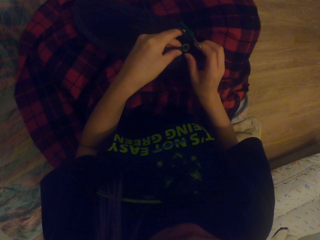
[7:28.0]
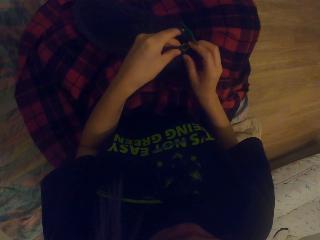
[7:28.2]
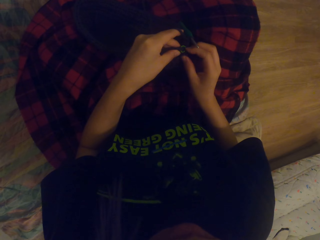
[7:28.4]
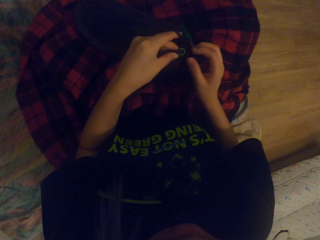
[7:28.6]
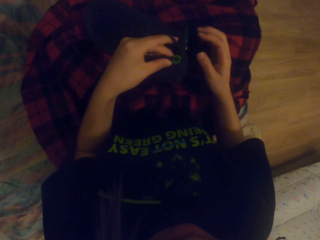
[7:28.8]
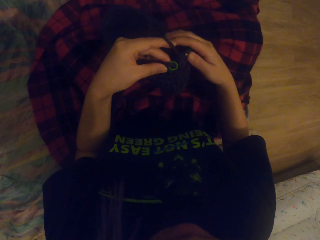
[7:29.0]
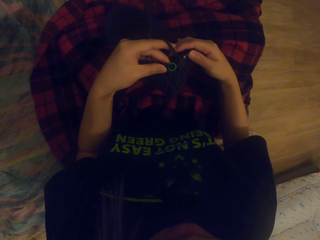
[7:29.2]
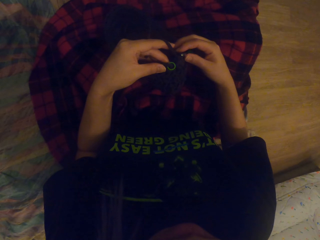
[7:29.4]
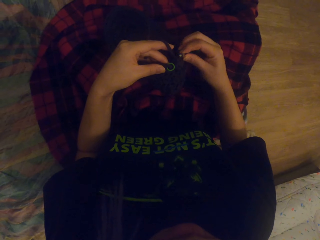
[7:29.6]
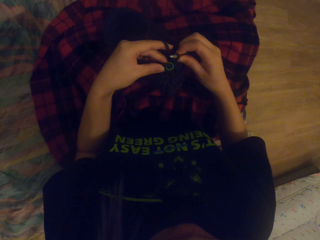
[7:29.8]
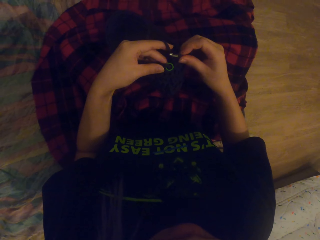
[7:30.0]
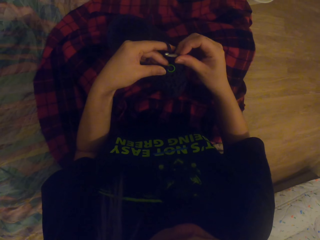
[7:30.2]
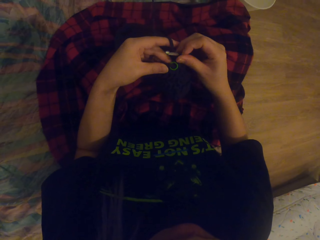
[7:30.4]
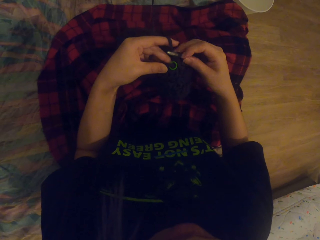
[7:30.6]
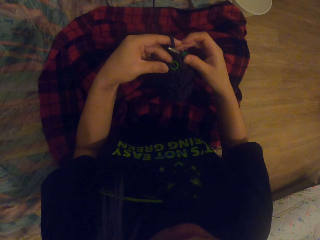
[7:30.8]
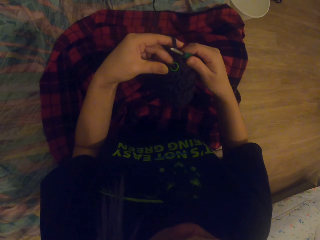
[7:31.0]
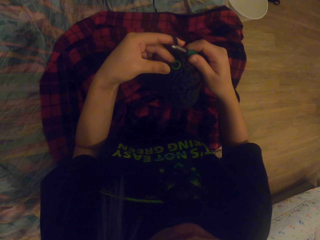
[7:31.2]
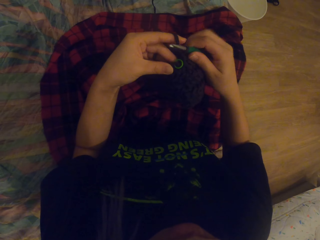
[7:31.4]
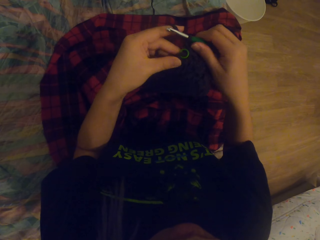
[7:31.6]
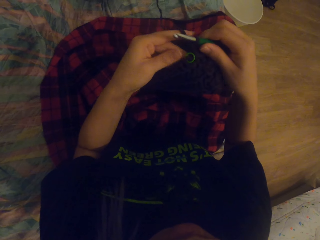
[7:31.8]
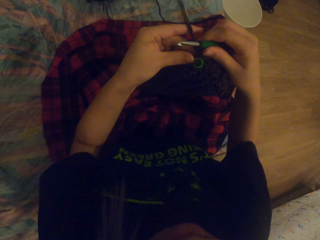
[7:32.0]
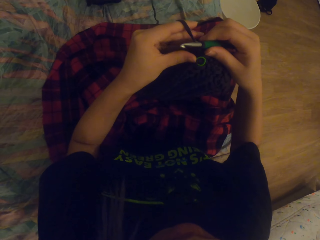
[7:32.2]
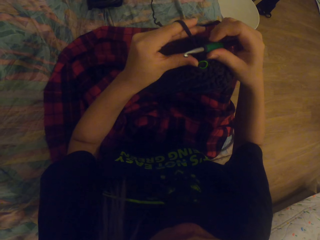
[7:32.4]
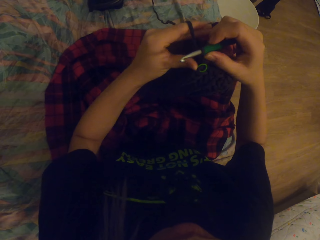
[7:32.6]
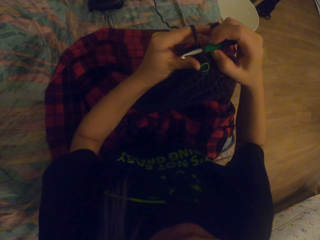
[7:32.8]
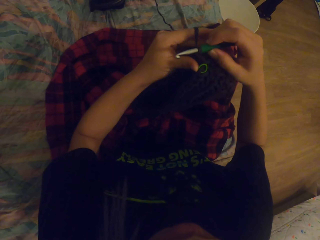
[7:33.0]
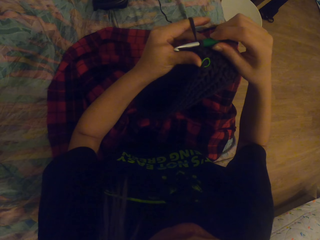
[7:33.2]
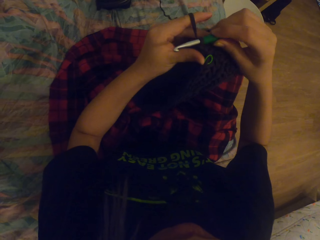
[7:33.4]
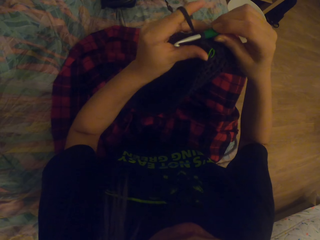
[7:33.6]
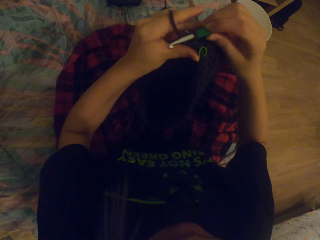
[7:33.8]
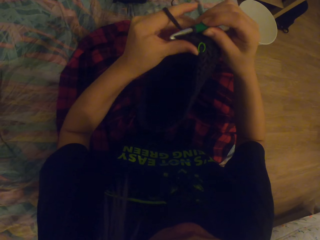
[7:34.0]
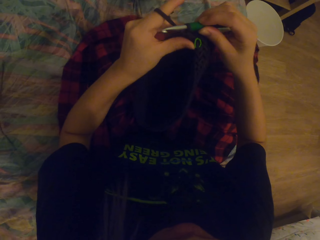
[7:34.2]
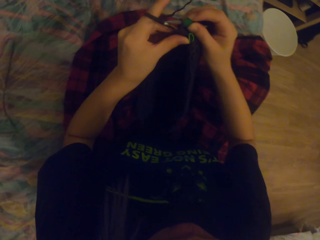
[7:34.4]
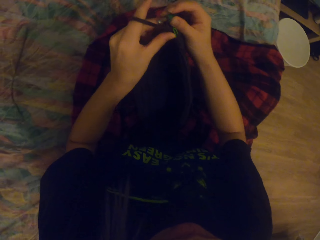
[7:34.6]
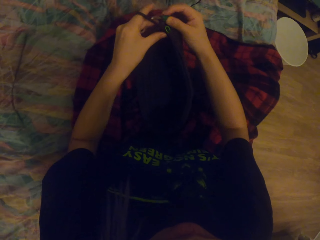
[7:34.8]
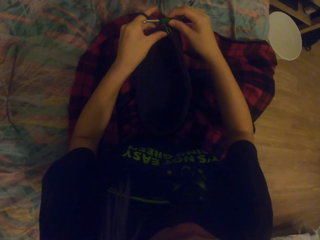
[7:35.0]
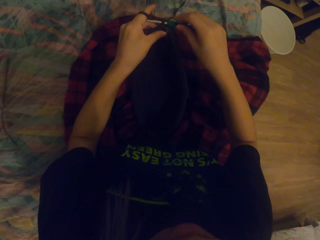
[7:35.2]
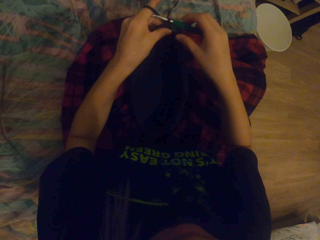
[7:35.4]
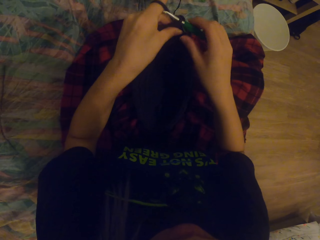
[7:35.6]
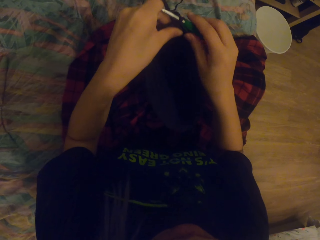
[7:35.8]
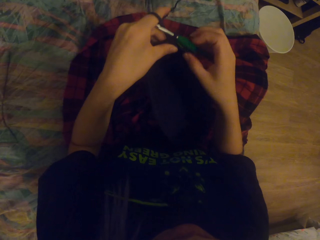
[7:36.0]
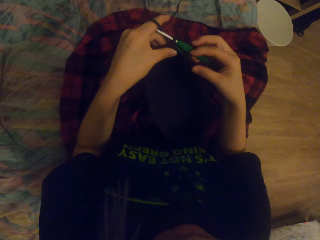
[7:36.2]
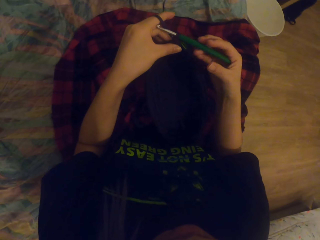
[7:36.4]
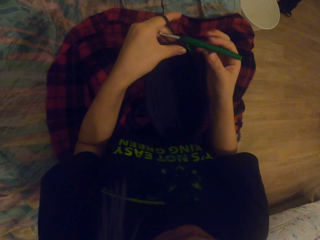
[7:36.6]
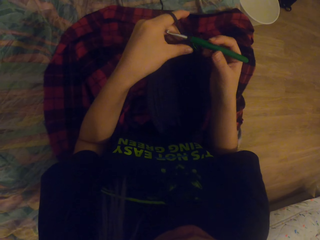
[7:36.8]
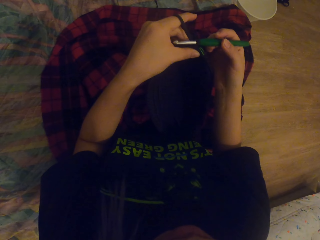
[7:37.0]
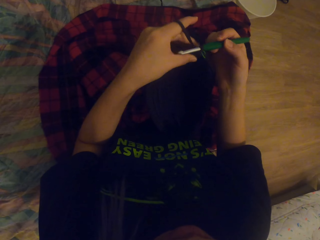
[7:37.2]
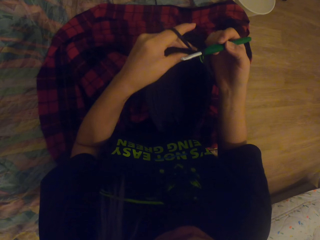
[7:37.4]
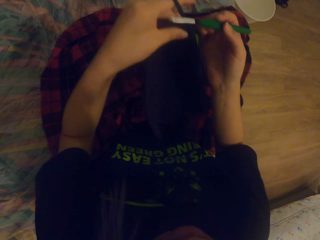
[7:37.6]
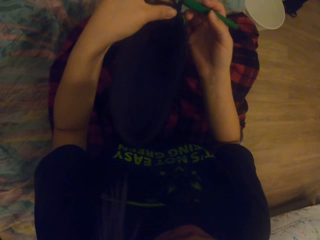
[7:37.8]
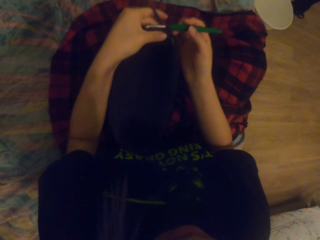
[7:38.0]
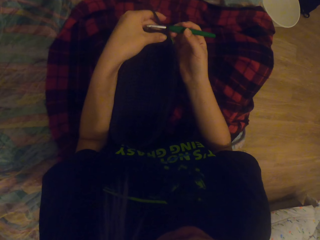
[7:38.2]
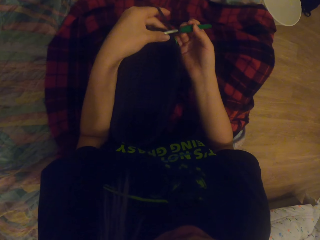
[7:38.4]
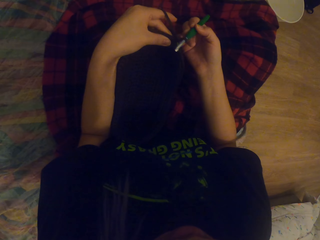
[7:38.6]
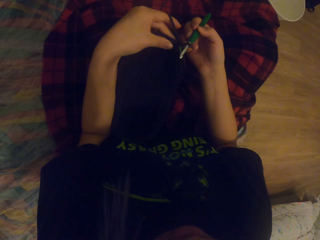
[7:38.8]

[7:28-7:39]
The camera wearer touches the button. They push the needle. They lift the fabric. They move the fabric. They move the fabric again.

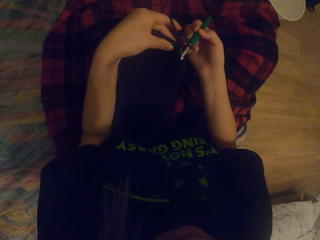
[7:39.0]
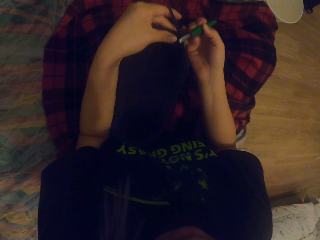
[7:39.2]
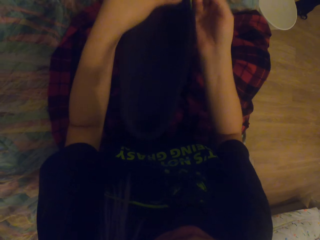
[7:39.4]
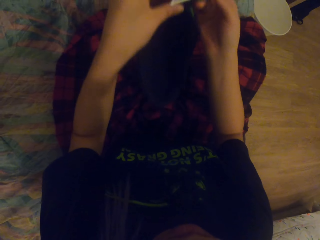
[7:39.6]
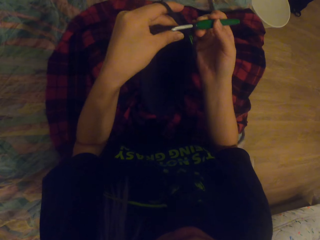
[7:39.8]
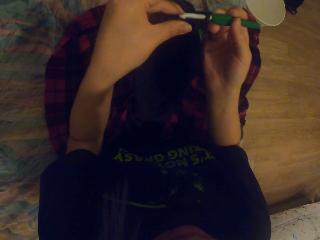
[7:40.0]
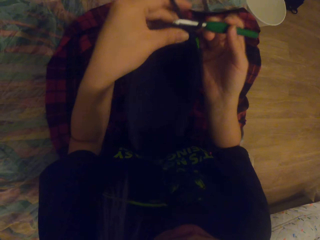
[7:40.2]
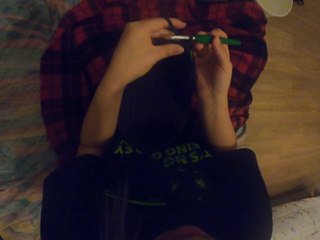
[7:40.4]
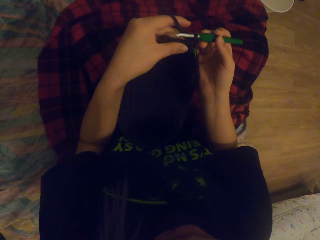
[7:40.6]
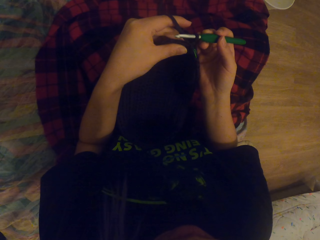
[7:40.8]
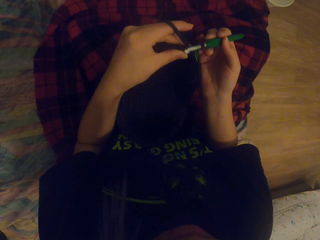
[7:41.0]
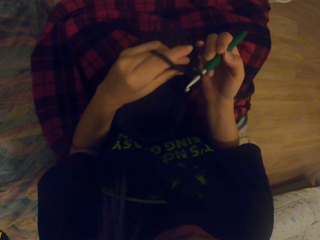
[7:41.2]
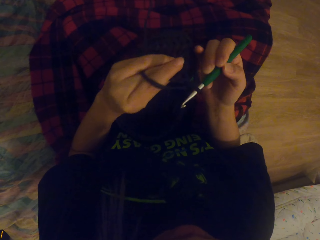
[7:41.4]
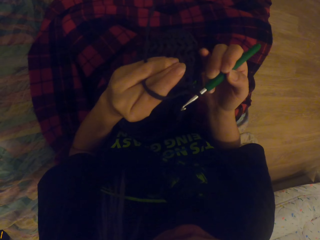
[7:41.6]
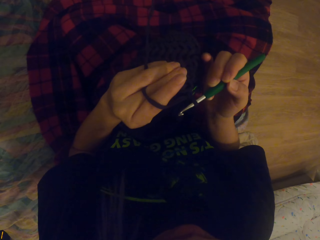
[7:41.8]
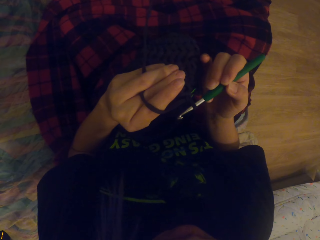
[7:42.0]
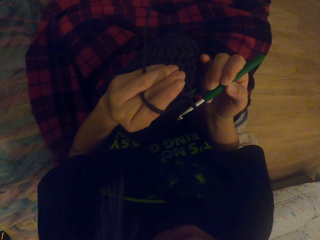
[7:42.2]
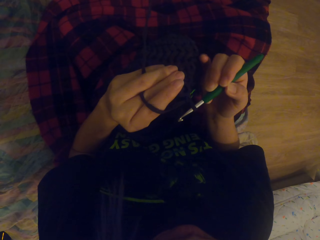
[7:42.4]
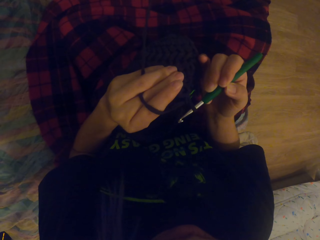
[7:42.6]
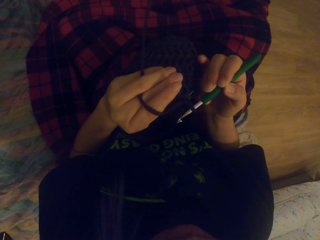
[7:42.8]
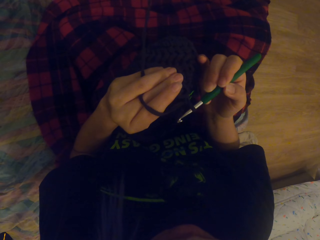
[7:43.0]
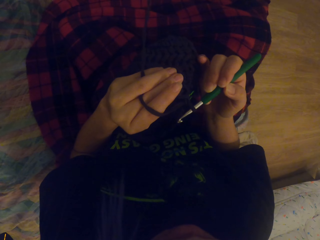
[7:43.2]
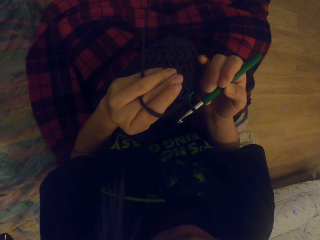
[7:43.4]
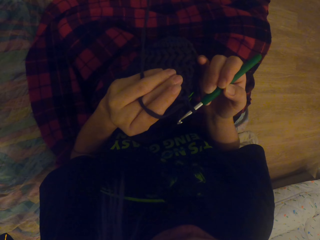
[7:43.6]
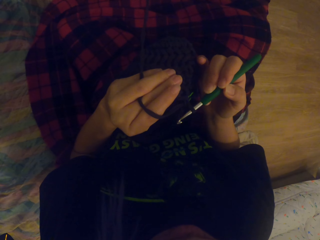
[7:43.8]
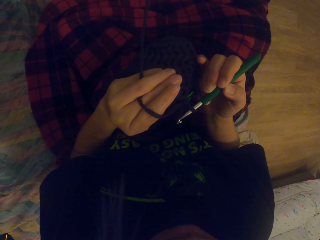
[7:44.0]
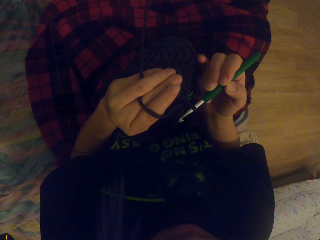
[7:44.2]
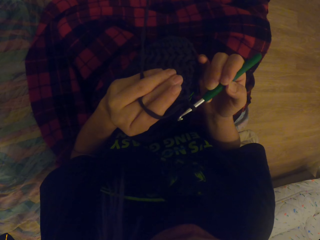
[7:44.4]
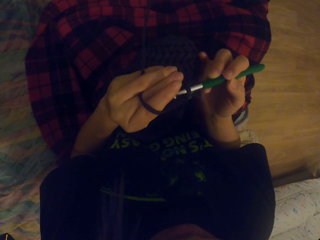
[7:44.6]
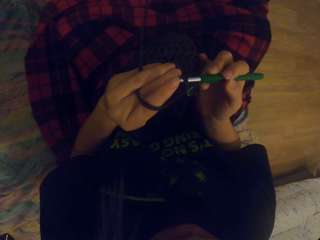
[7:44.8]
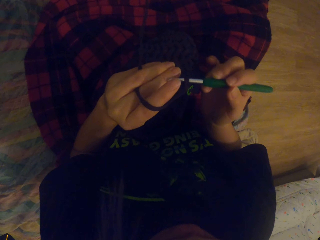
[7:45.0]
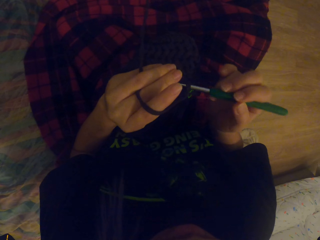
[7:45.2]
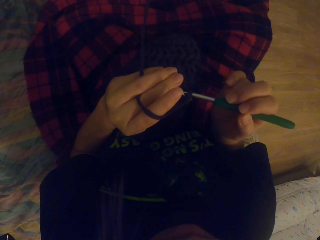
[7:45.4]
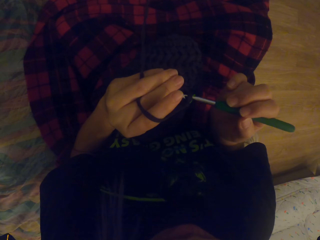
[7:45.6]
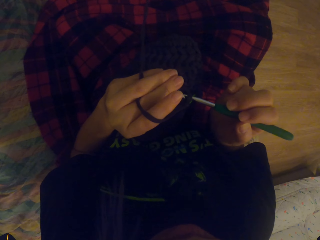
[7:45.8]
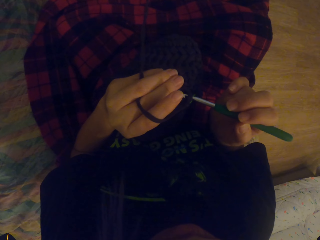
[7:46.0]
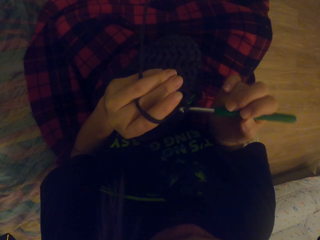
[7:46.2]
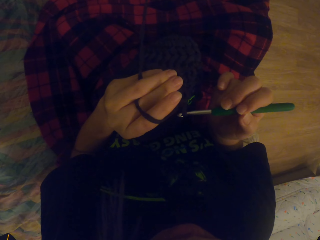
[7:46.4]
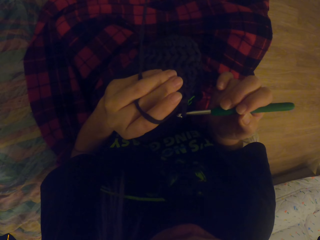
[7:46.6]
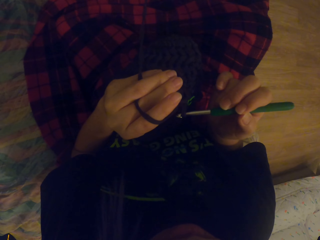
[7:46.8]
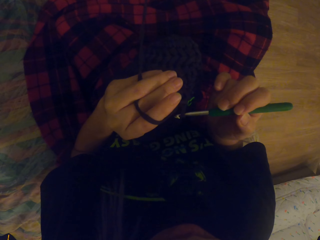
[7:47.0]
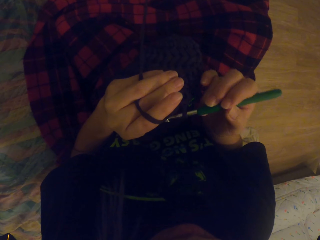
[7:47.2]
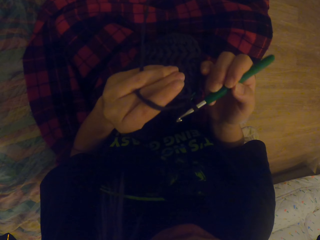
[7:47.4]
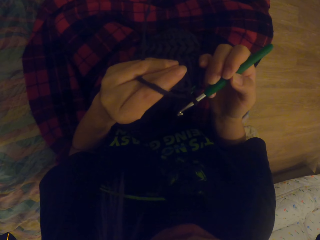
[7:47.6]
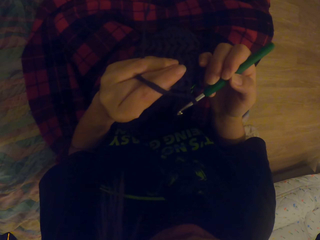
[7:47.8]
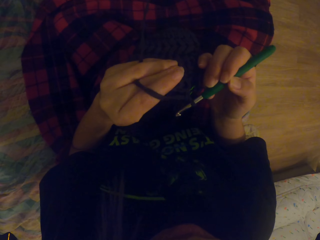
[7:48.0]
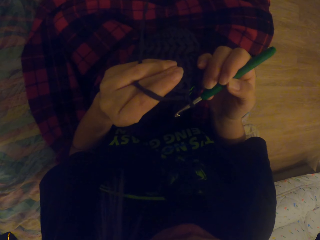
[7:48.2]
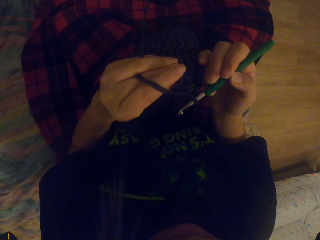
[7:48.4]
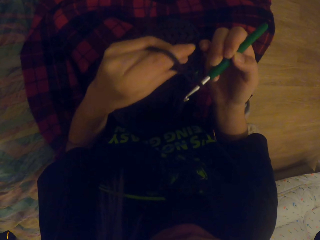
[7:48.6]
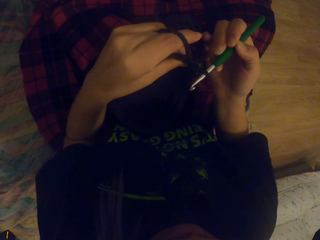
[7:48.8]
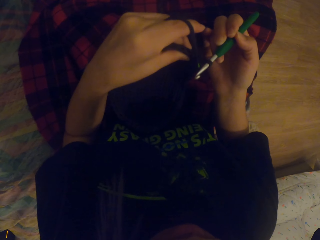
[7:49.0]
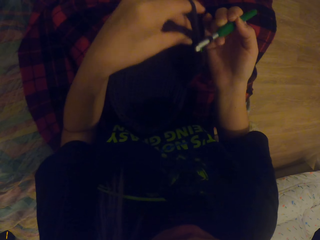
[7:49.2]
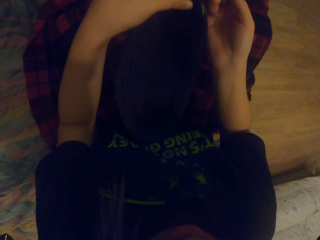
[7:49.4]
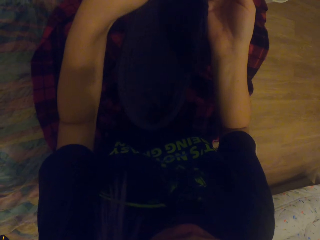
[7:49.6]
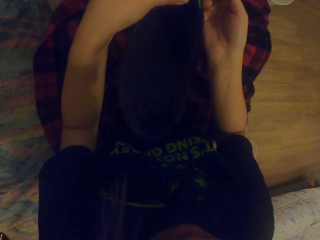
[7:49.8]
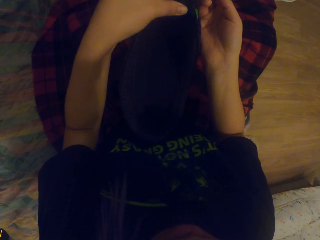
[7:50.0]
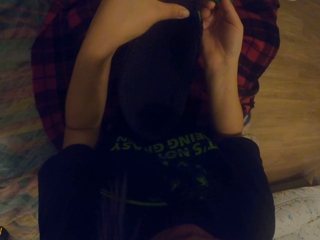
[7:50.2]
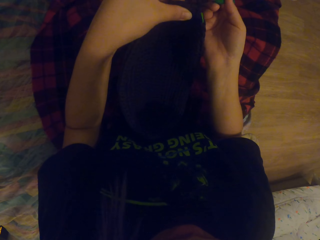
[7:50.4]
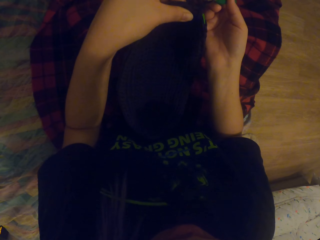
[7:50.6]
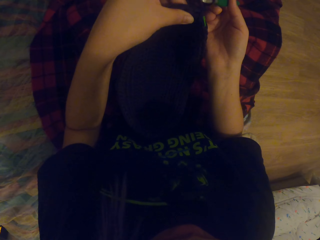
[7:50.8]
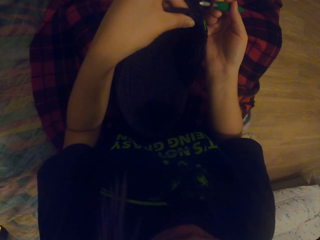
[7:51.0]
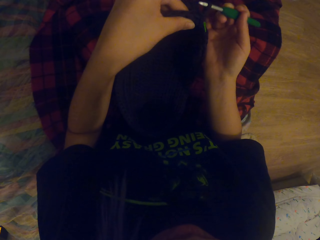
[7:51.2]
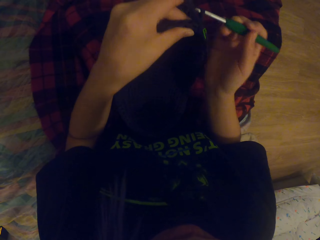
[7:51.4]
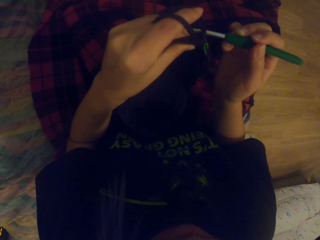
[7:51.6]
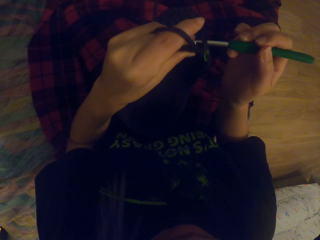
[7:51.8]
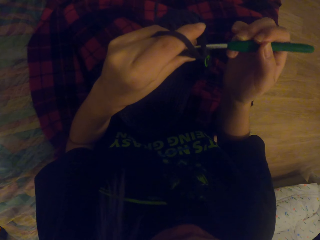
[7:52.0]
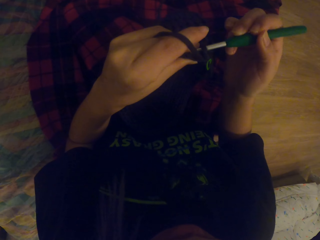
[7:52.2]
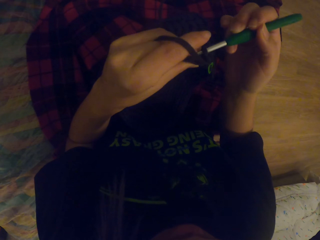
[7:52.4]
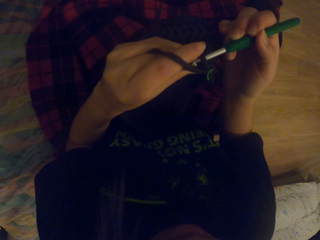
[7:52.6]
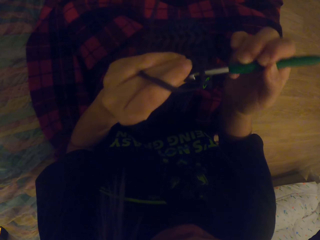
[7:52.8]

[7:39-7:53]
The camera wearer moves the fabric. They look at the fabric. They hold the needle. They move the needle. They knit the crochet. They look at the needle. They move the fabric. They put the needle in the fabric.
